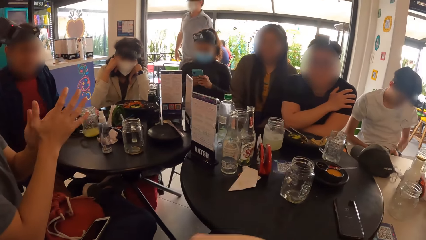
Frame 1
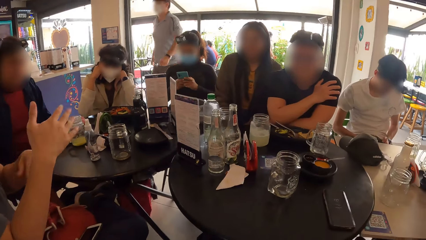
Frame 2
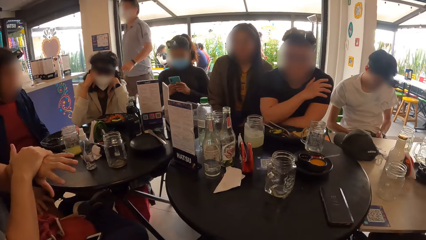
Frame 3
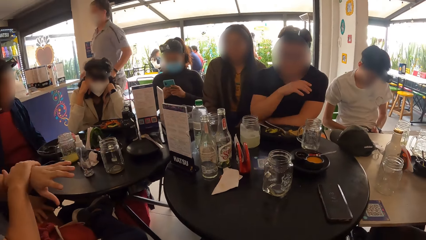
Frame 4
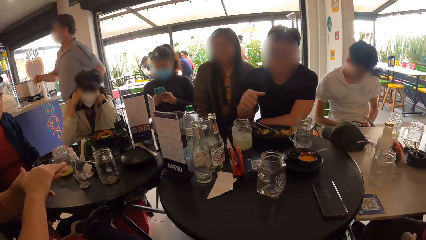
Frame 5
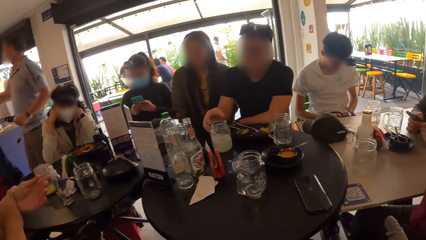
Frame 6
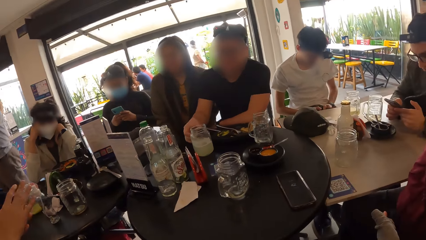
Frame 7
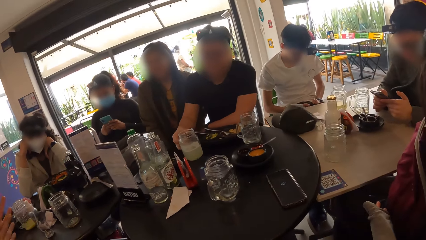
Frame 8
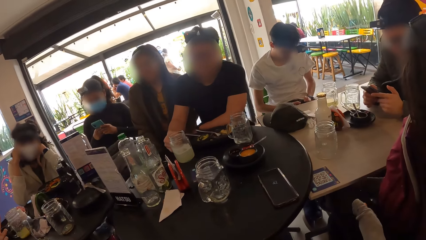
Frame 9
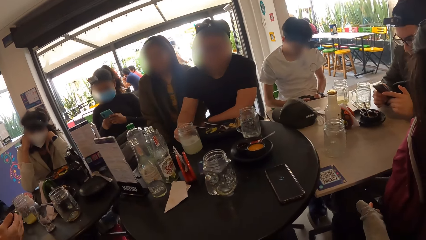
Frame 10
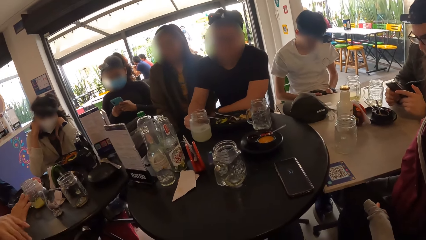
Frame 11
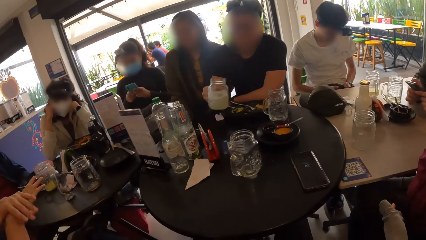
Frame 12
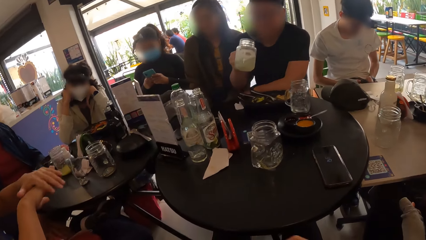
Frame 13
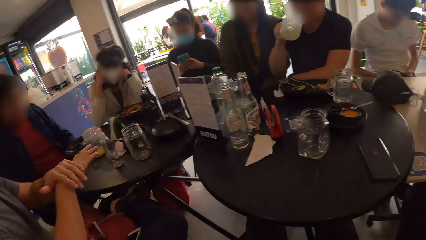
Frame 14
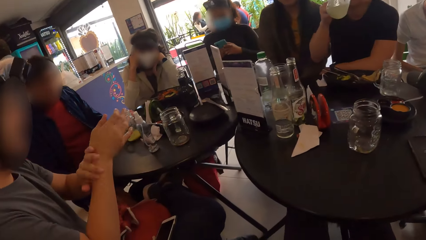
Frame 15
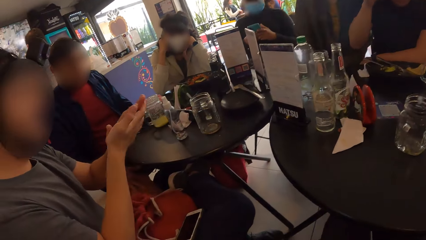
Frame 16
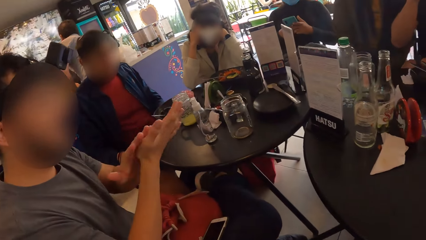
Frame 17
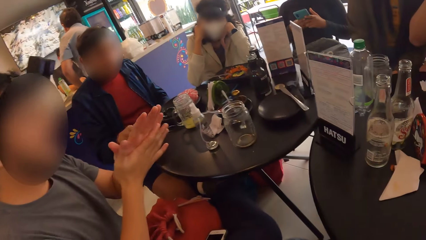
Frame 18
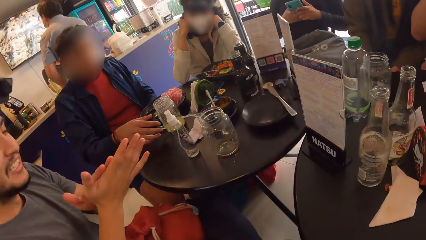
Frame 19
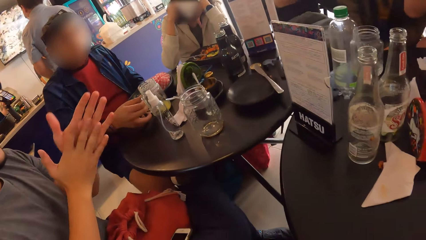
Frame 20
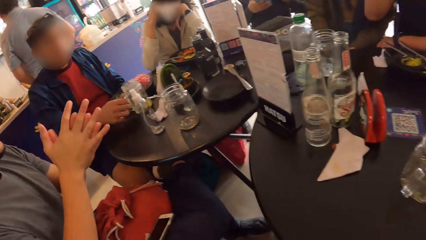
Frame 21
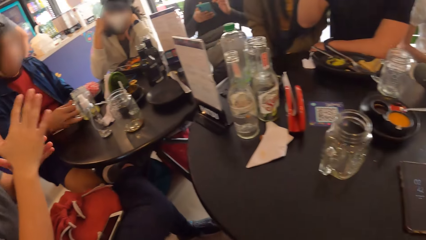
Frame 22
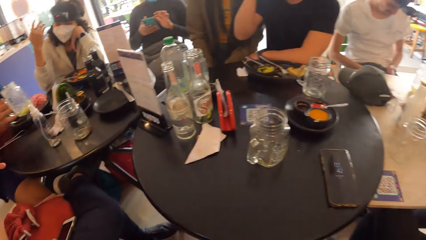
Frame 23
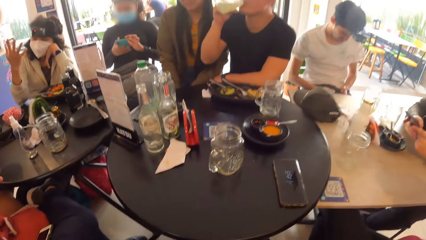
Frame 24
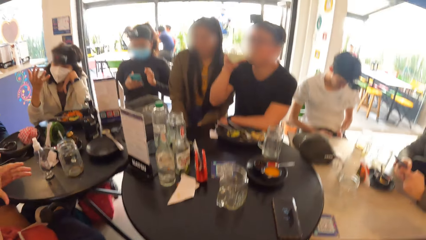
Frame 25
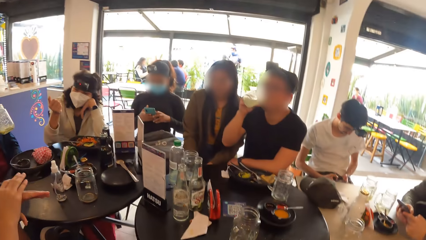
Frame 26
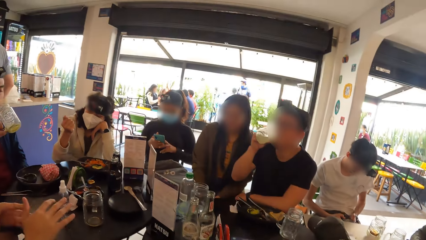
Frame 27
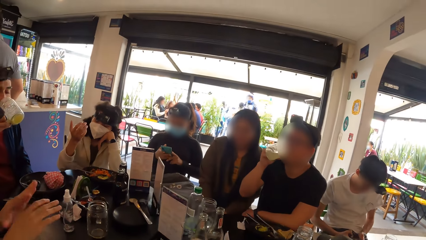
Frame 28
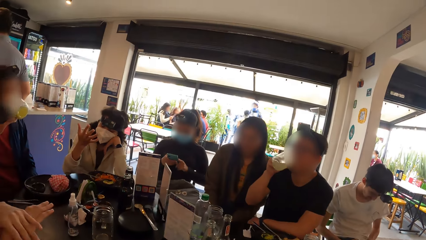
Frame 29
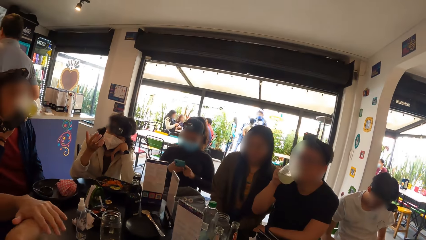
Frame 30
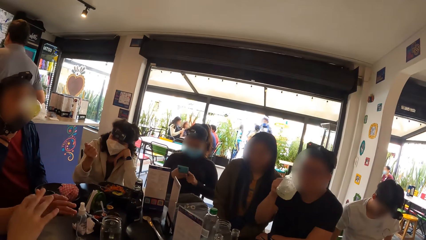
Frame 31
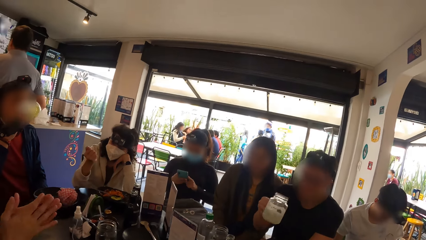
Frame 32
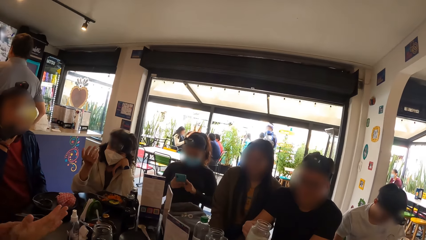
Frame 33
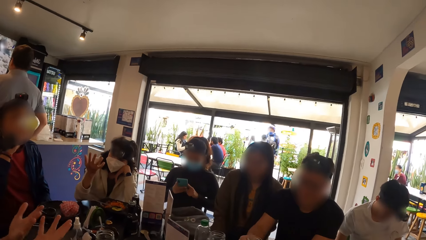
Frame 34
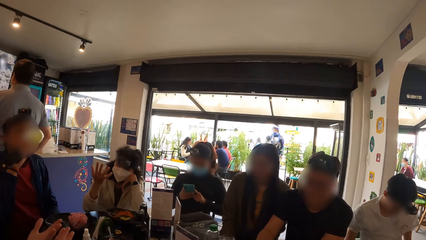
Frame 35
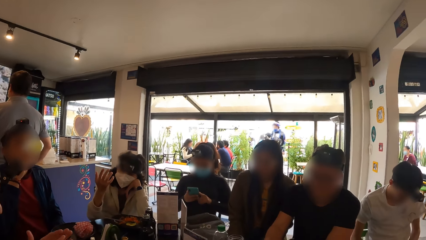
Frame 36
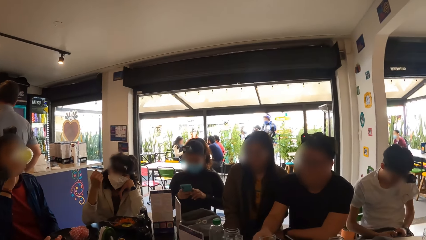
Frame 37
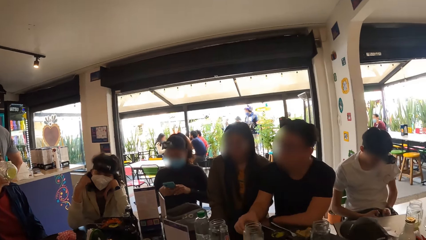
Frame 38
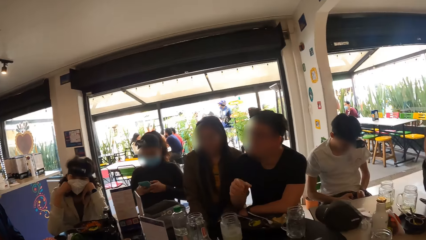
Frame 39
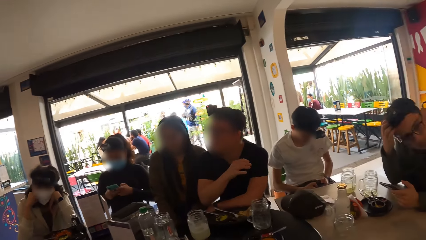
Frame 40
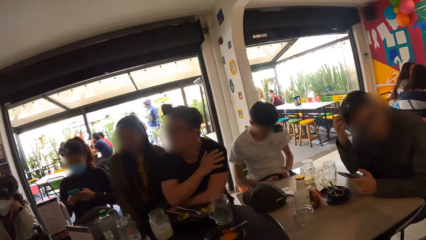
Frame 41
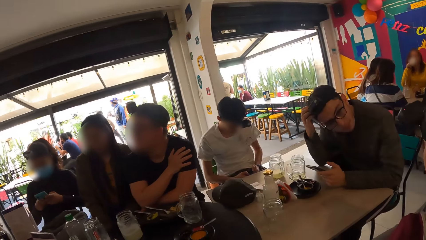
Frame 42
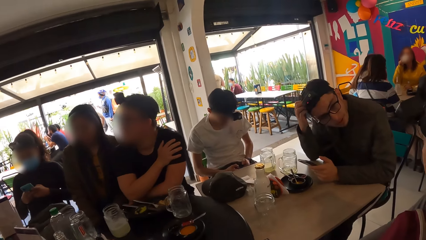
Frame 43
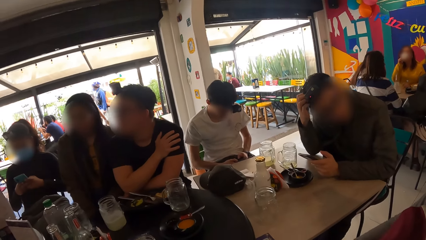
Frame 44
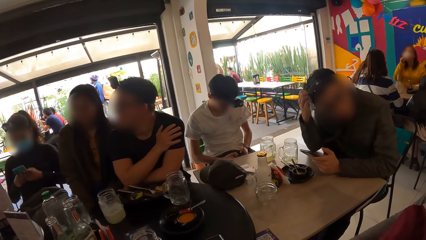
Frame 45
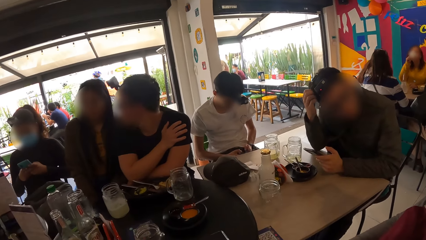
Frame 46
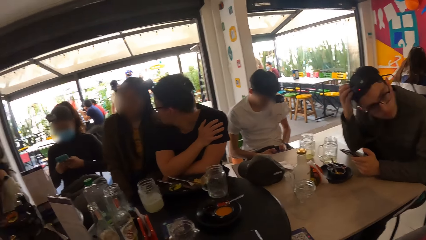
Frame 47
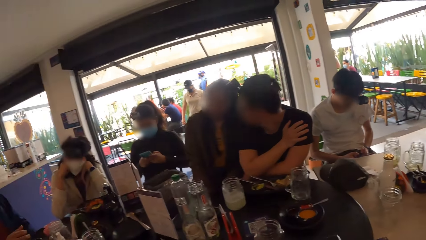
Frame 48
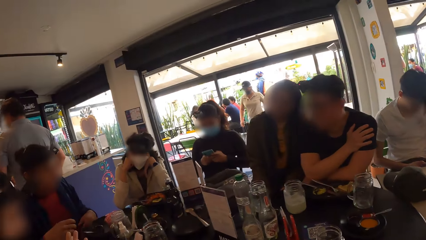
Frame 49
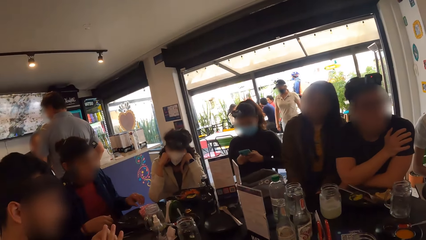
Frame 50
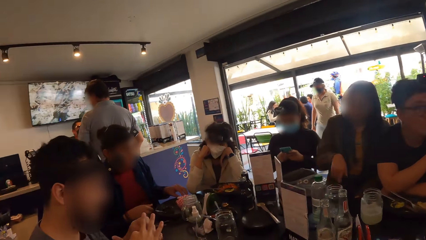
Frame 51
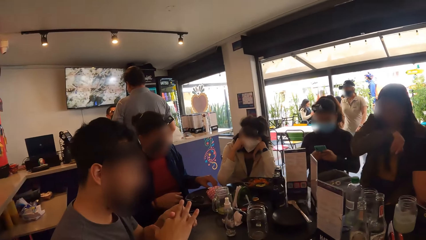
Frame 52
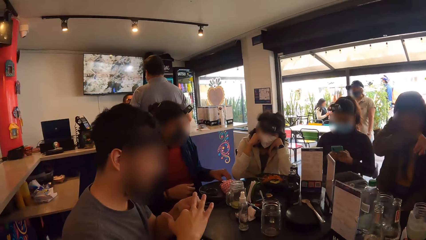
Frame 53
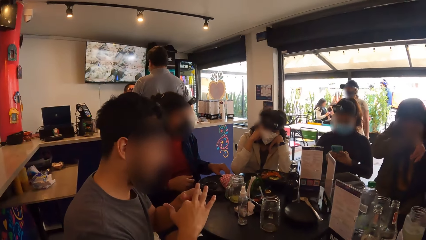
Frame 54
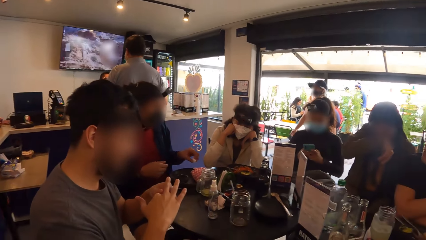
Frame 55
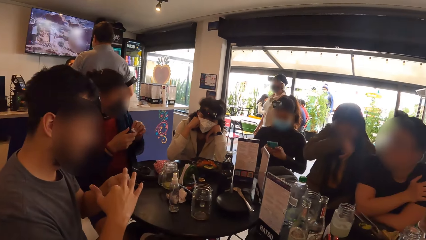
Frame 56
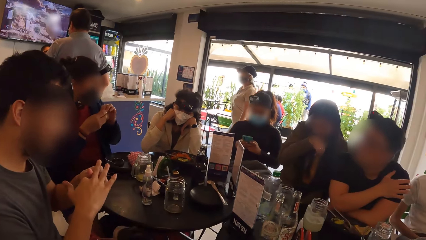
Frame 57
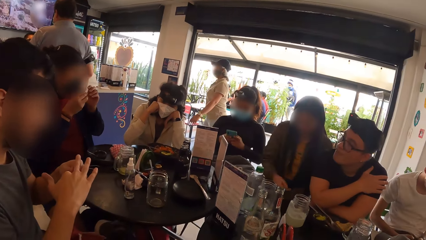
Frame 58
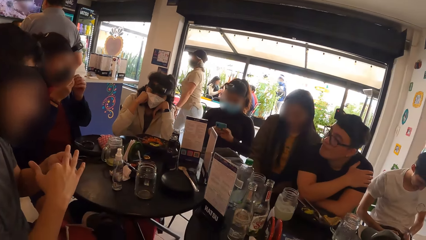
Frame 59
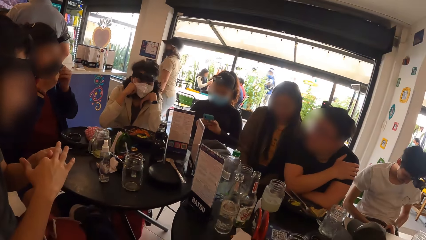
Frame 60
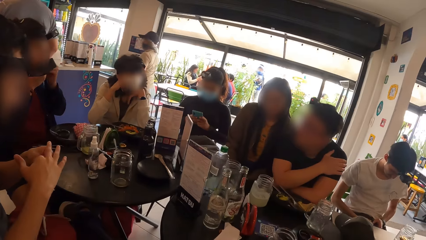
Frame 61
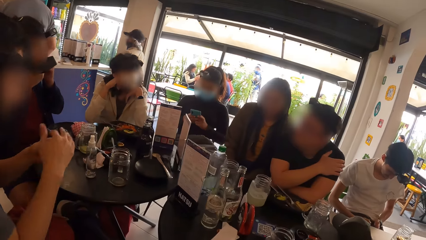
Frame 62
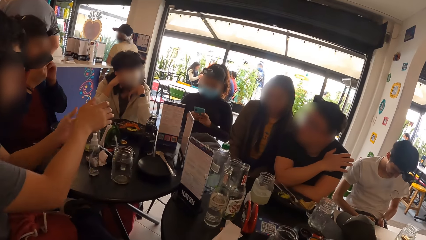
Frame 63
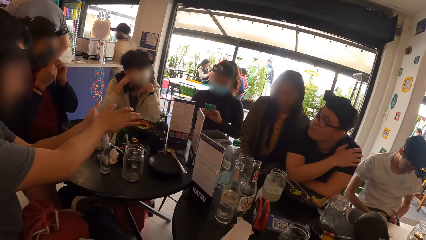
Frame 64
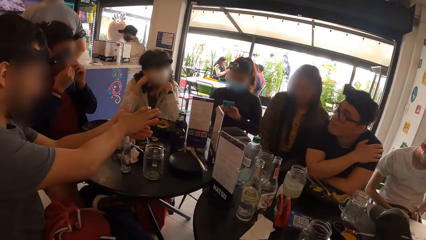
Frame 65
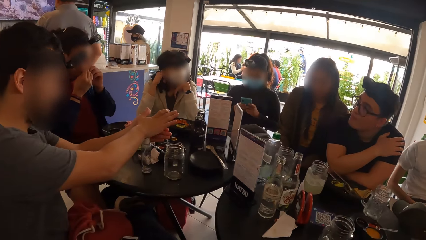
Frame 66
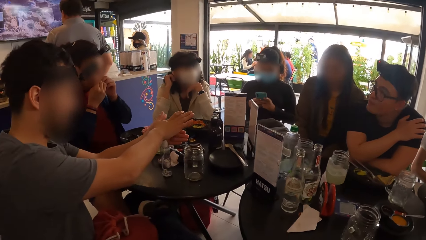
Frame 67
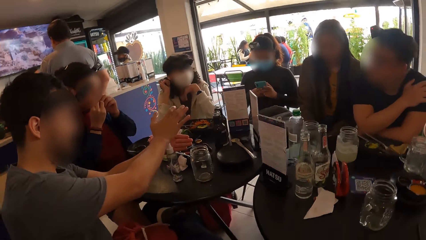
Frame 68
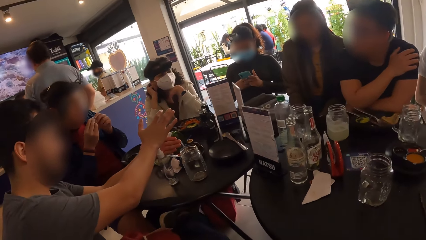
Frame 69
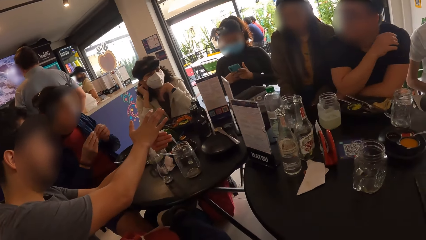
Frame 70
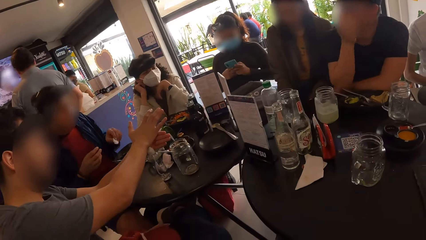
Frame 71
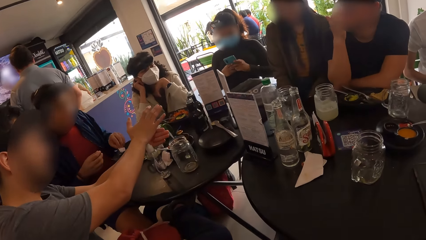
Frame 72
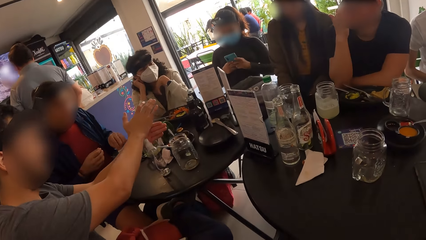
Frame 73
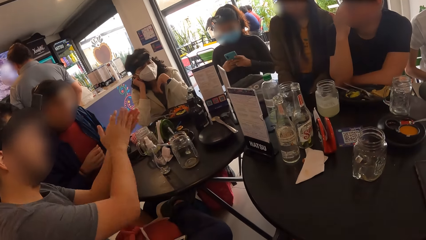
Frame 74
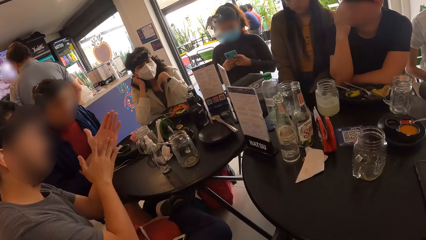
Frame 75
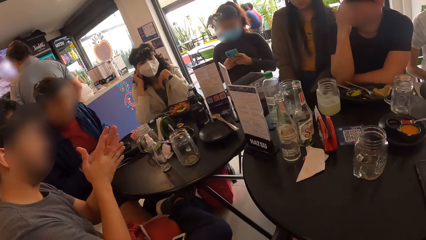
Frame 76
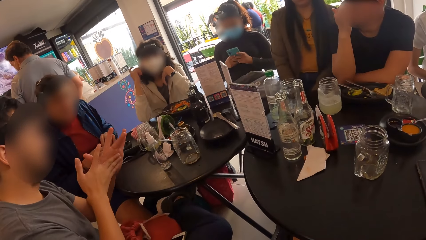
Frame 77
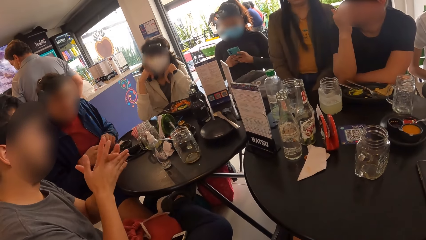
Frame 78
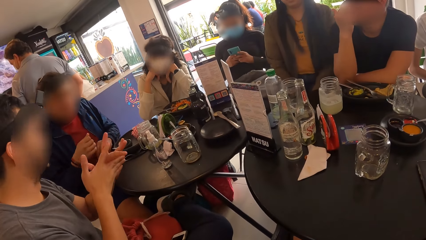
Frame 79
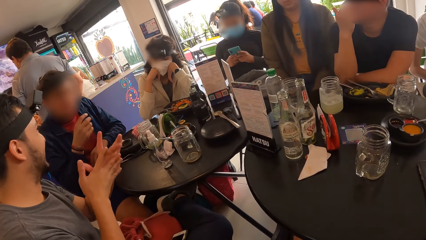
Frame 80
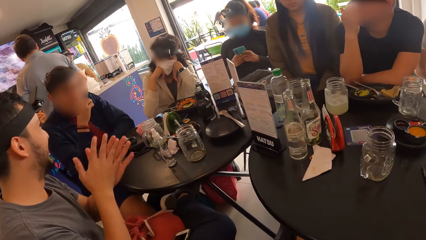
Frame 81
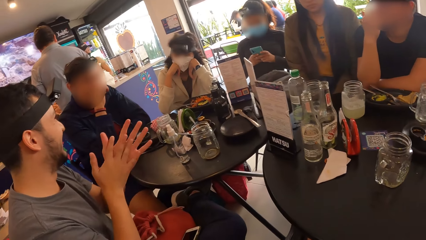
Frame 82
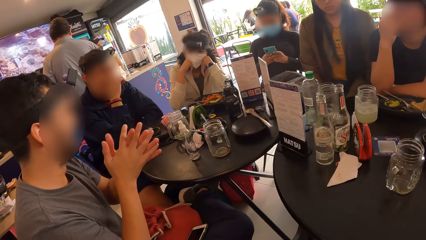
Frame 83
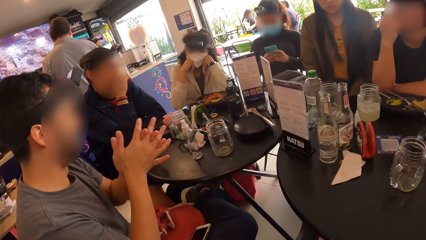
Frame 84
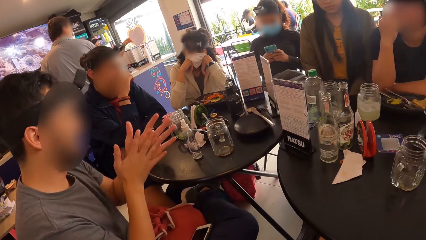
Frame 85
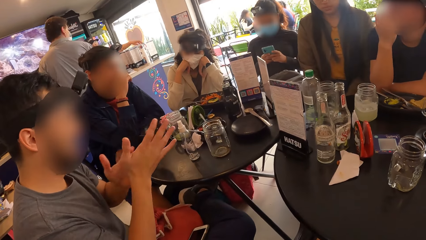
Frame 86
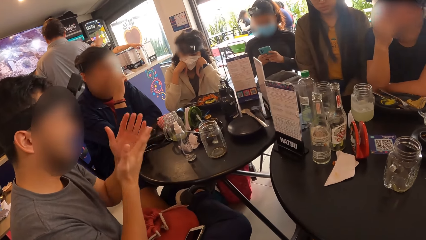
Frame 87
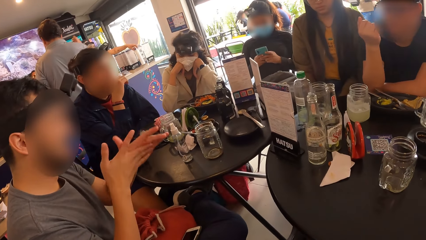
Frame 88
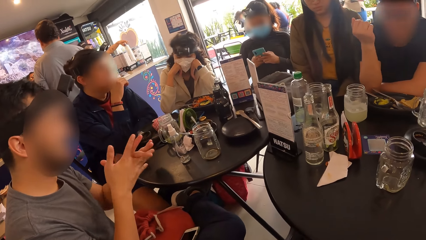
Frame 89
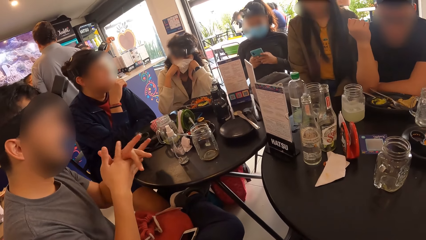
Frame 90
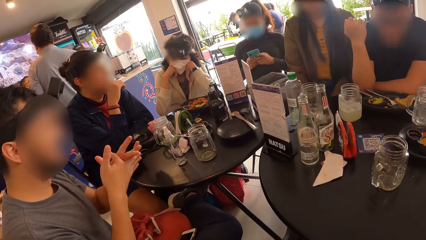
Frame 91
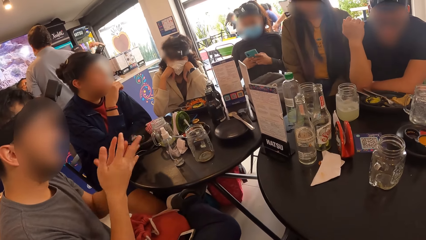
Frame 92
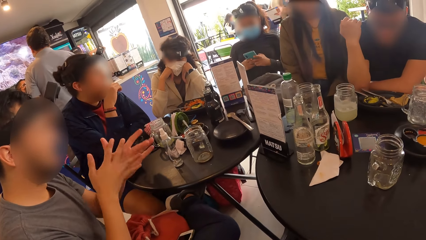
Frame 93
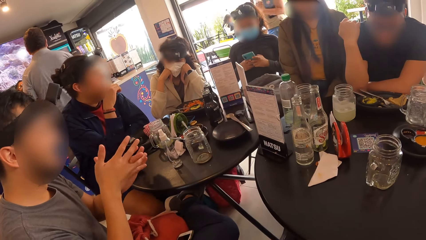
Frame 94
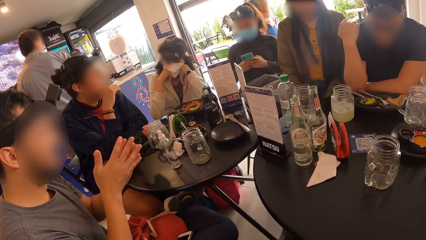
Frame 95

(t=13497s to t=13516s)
The camera wearer interacts with a man. Another man picks up the jar of beer from the table with his right hand and drinks from the jar of beer in his right hand. A third man picks up the jar of juice from the table with his right hand and drinks from the jar of juice in his right hand. The second man drops the jar of beer on the table with his right hand. A fourth man touches the head camera on his head with his right hand. The third man picks up the serviette paper on the table with his left hand and wipes his mouth with the serviette paper with both hands. The first man sprays his left palm with the bottle on the table with his right hand. The third man drops the serviette paper on the table with his left hand. The first man rubs both hands together.
